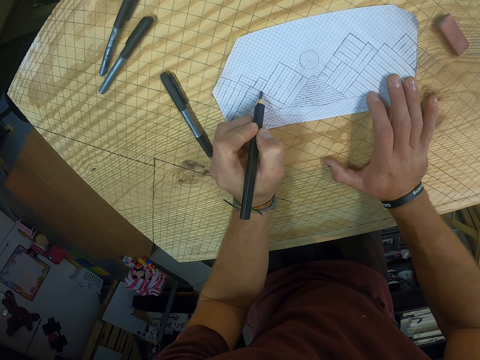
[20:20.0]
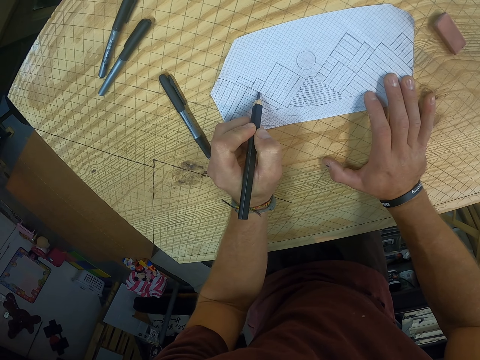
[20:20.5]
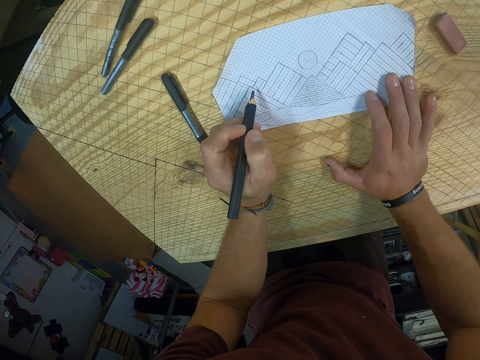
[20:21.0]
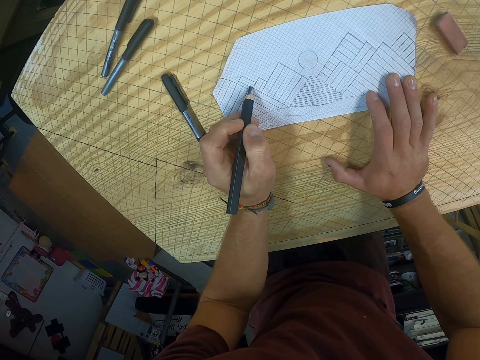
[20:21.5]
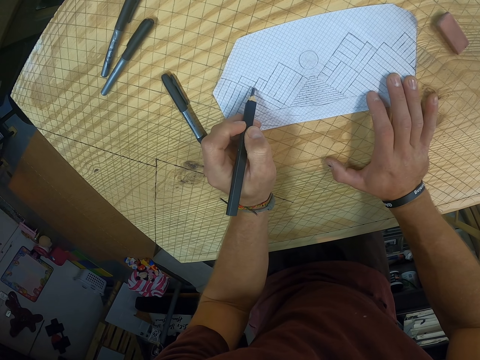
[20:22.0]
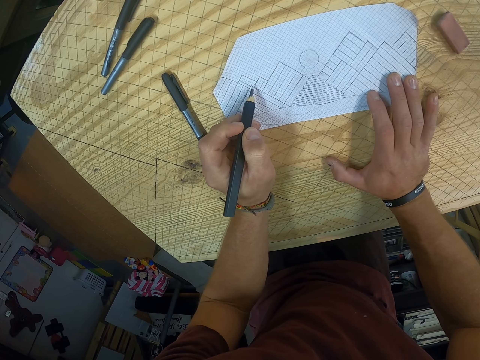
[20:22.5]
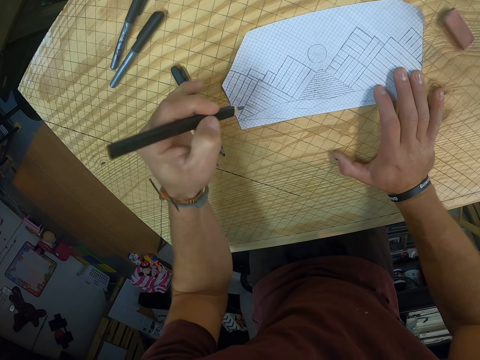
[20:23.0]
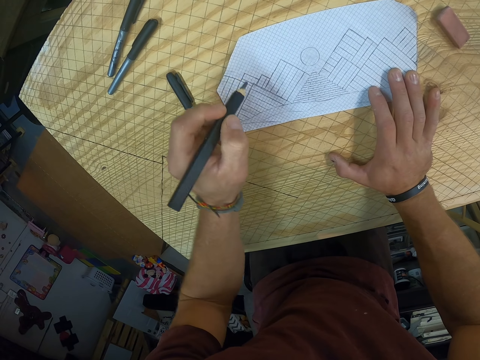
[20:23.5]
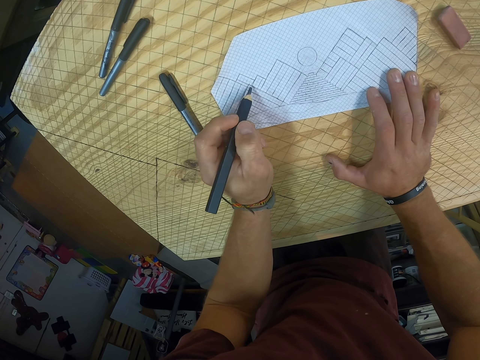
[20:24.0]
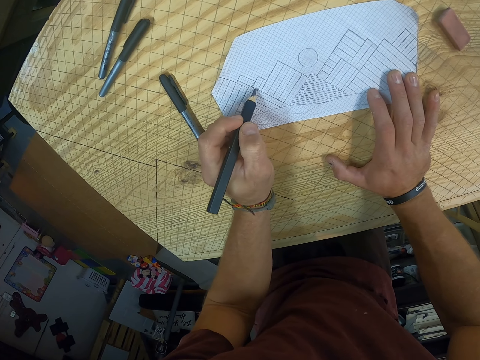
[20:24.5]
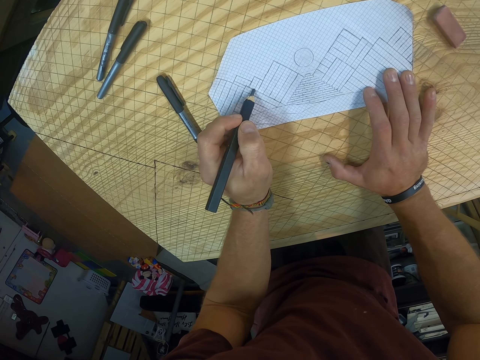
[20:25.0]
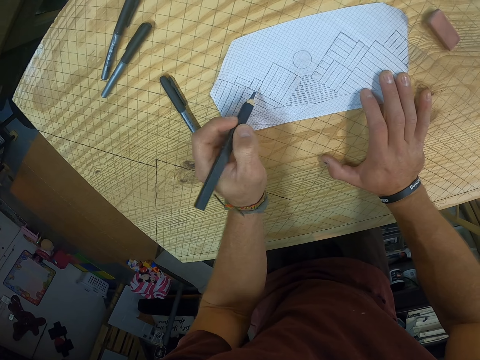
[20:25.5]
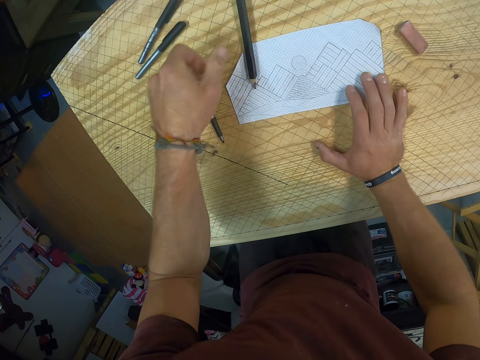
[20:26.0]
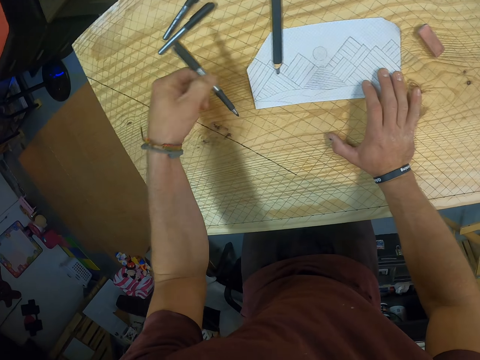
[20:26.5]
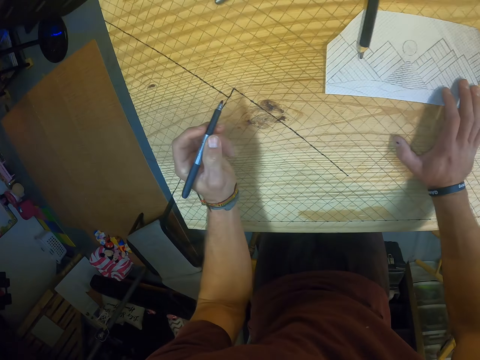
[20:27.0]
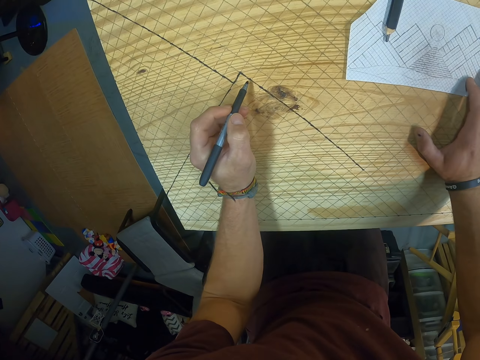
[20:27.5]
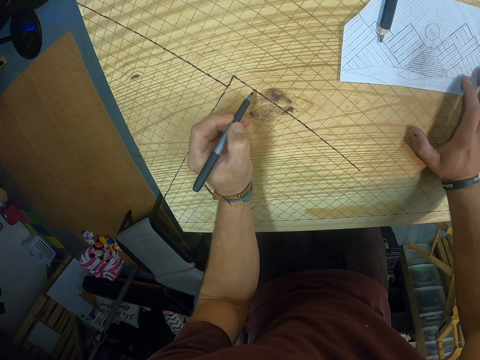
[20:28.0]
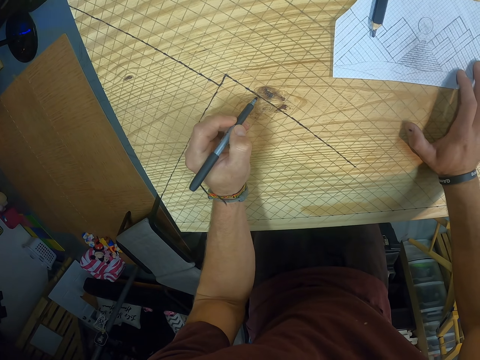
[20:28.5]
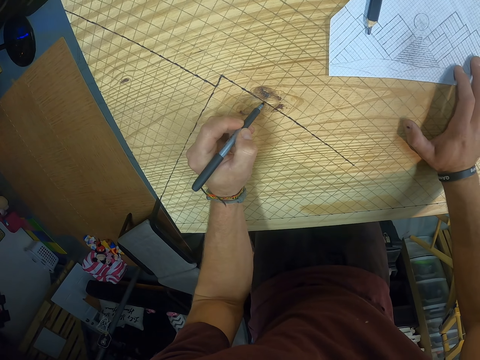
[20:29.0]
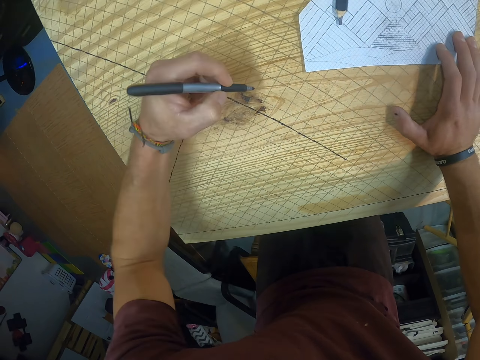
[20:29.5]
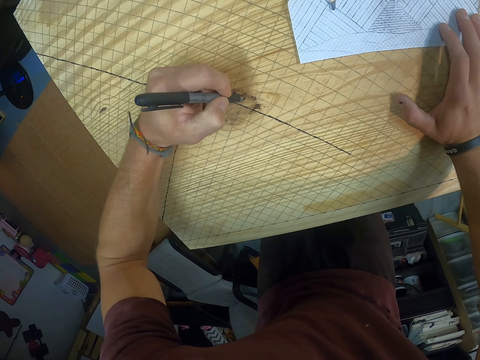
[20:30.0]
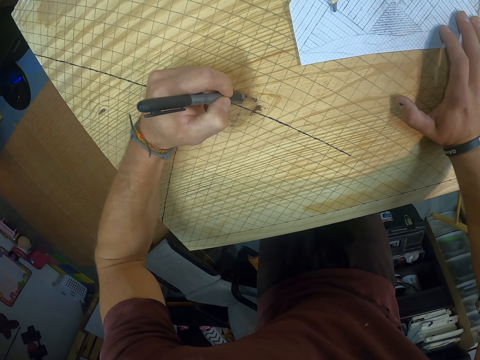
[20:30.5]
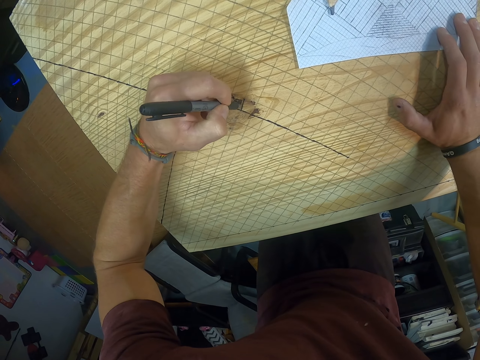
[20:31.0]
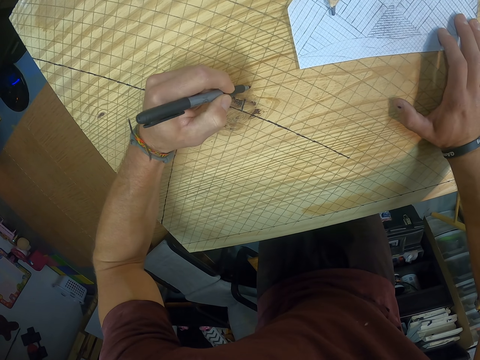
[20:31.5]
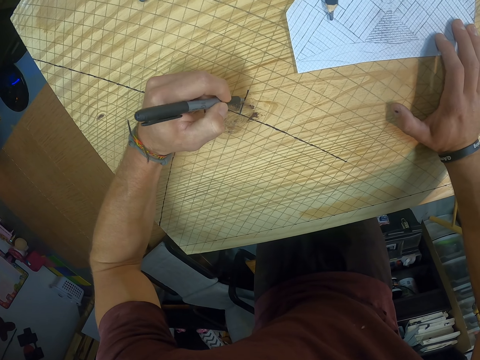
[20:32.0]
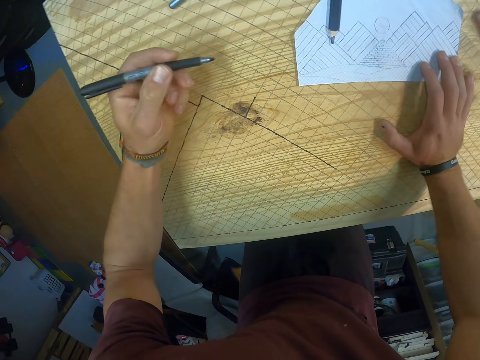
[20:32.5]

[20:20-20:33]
The camera wearer drops the pencil on the table with his left hand. He picks the pen from the table with his left hand. He draws a line on the table with the pen in his left hand.

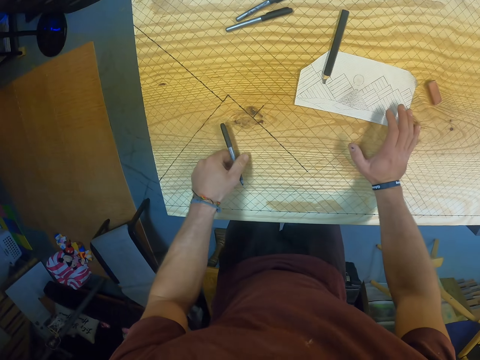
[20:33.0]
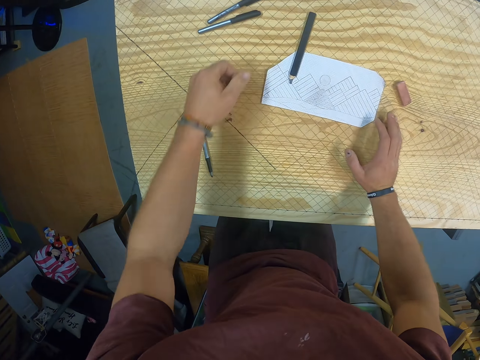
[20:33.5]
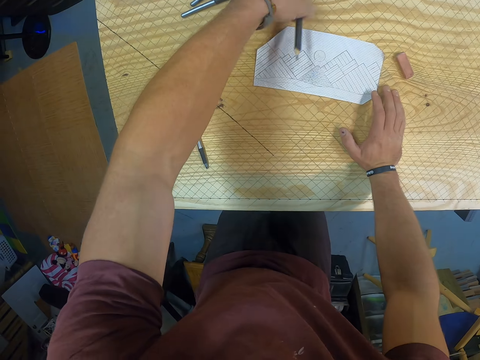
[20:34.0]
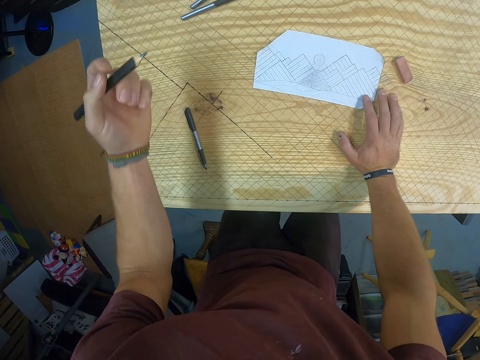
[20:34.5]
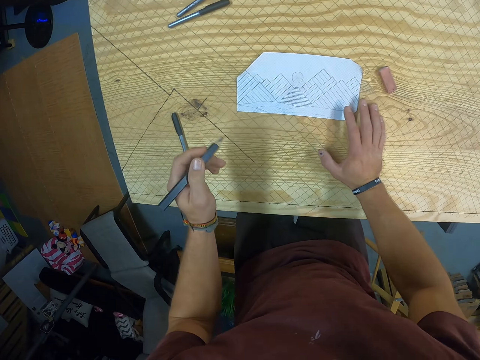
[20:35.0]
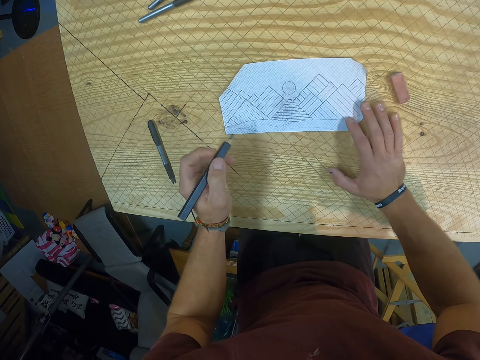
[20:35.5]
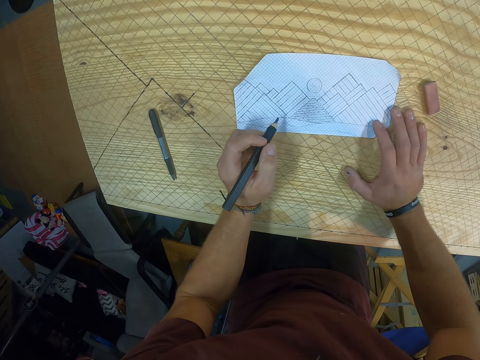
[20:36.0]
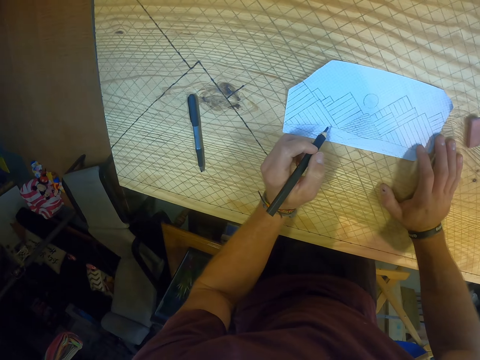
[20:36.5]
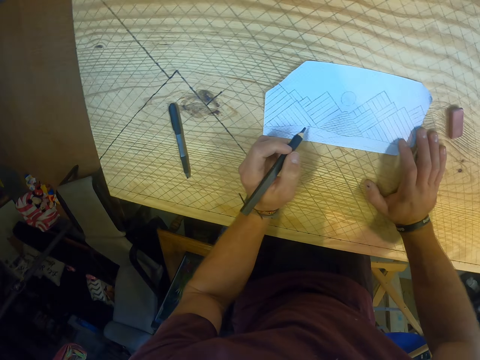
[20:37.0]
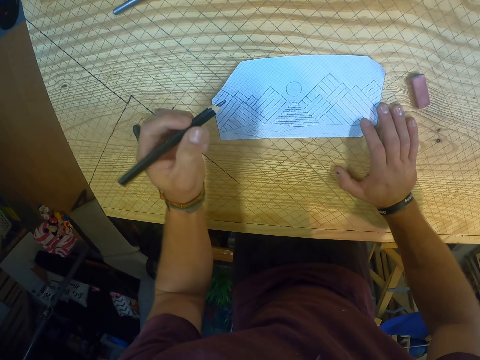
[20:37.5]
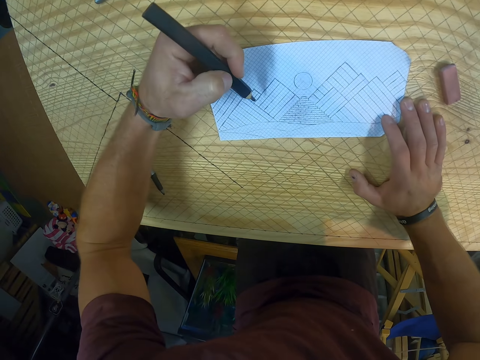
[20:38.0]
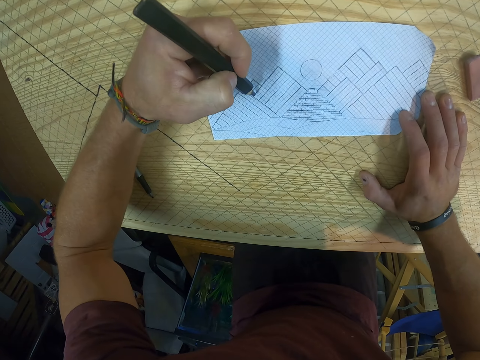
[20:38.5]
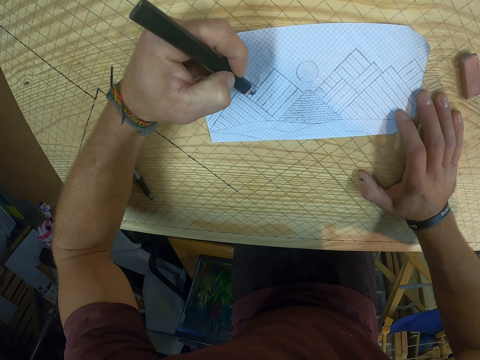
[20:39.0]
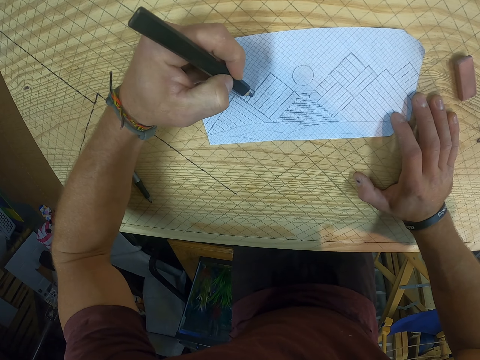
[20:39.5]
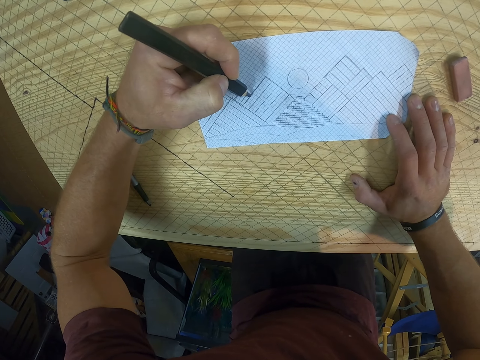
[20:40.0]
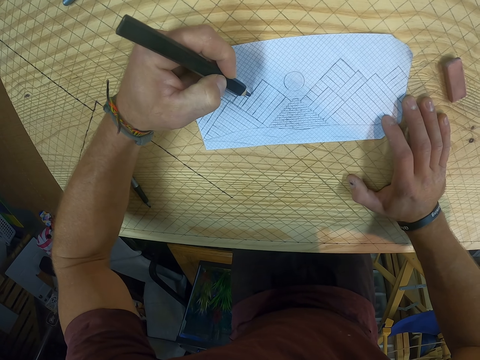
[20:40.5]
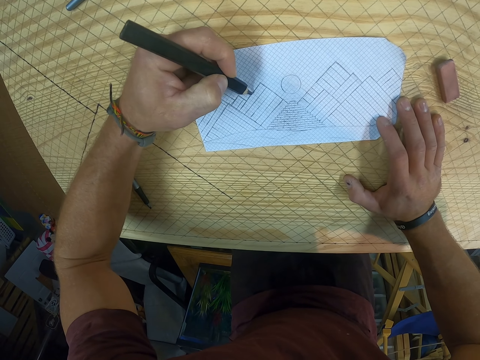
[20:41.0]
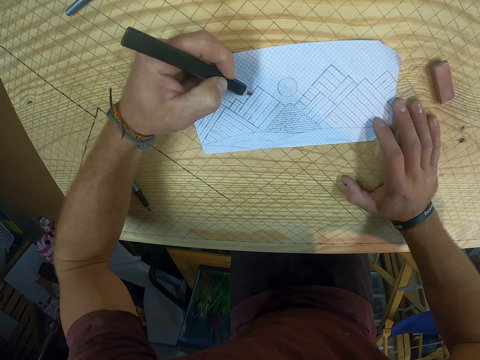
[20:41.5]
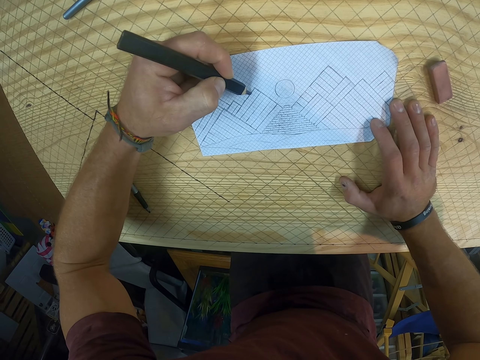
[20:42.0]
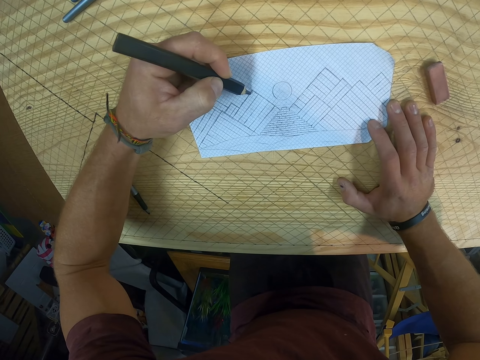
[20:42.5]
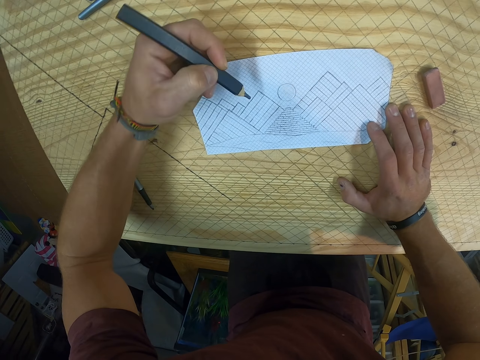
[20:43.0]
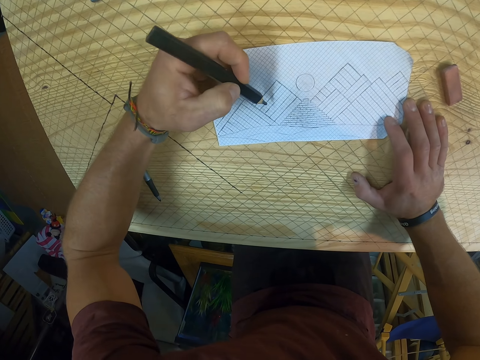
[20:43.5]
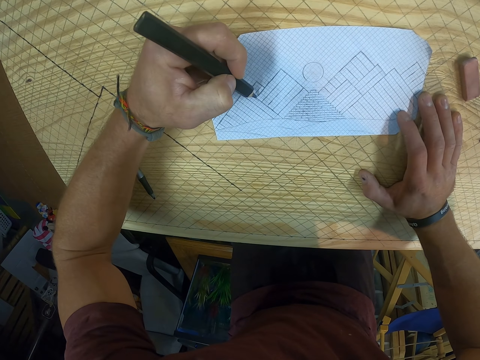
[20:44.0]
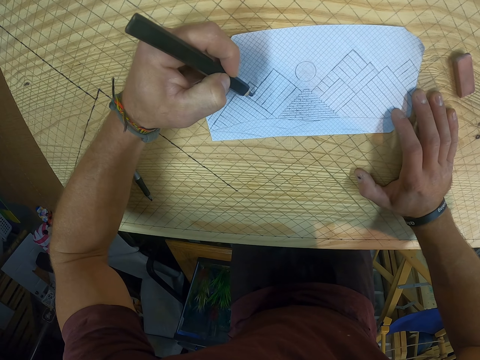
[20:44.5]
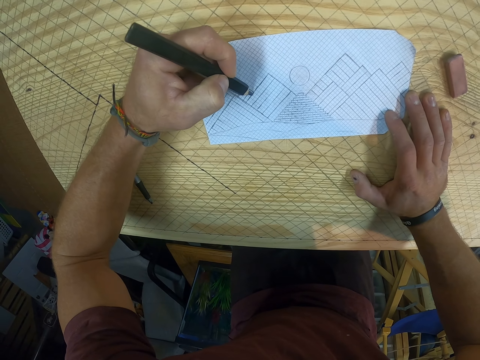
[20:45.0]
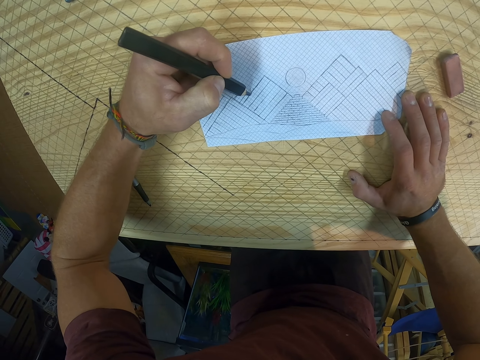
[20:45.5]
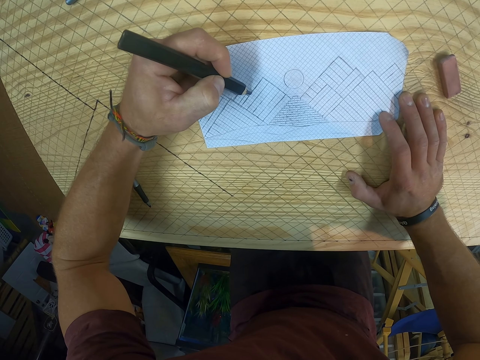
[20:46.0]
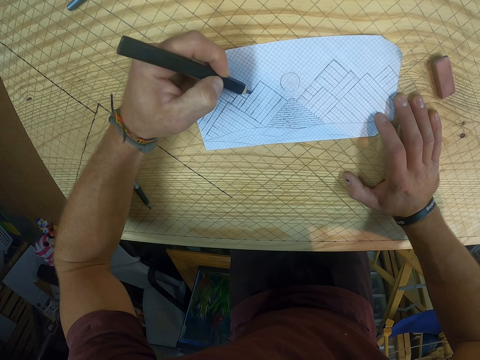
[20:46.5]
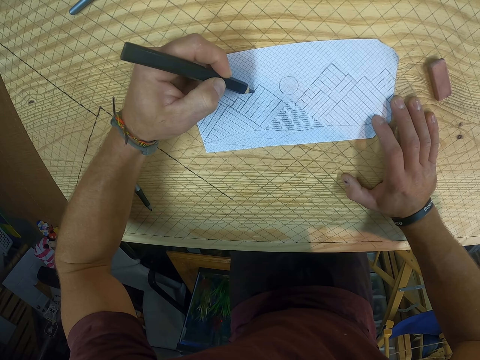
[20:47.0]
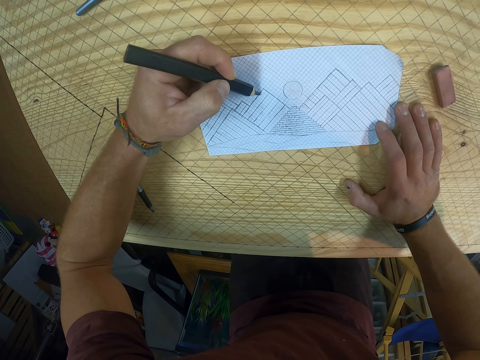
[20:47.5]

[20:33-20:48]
The camera wearer drops the pen on the table with his left hand. He picks the pencil from the table with his left hand. He holds the paper with his right hand. He draws on the paper.
